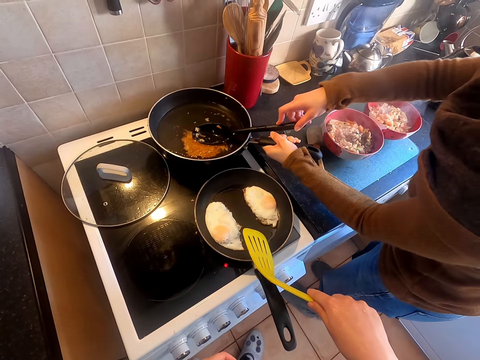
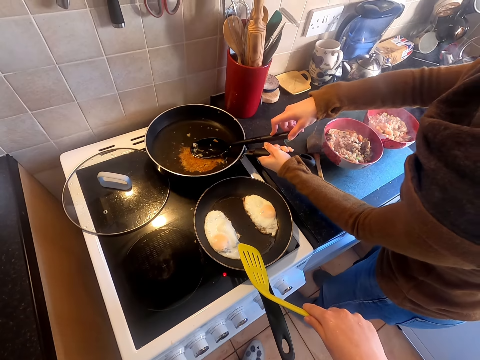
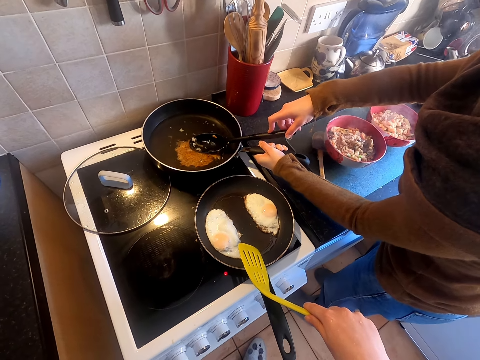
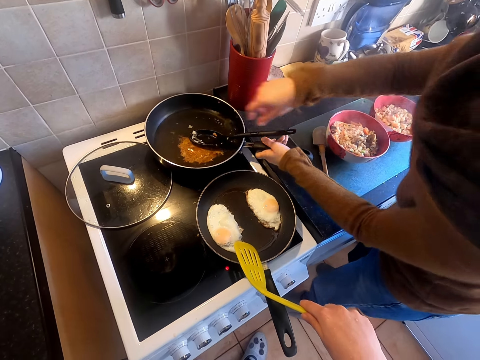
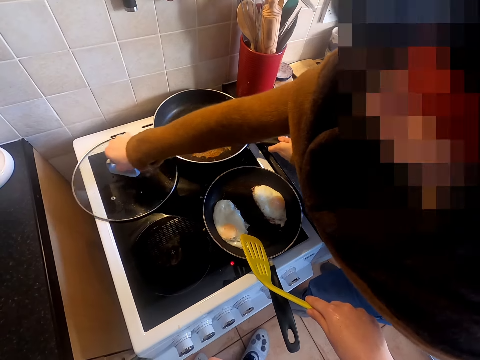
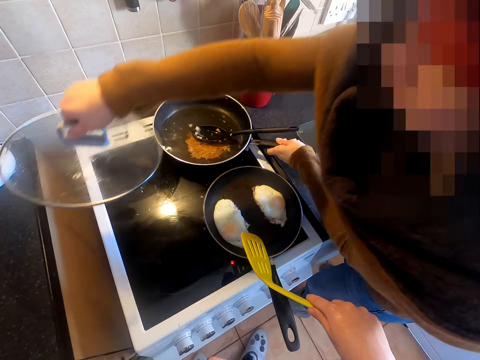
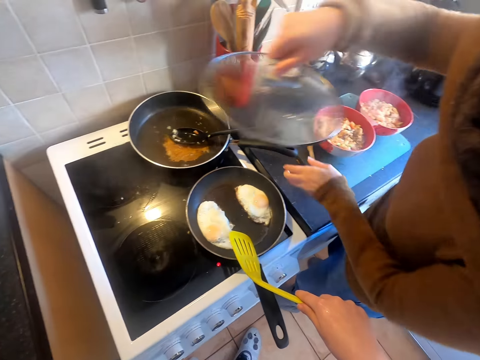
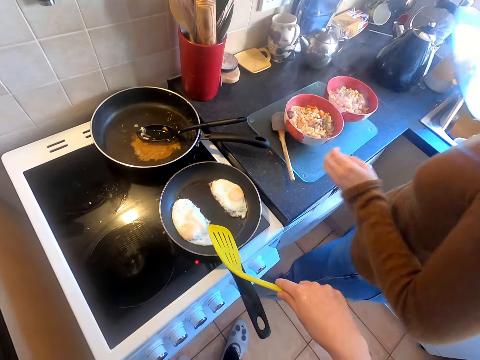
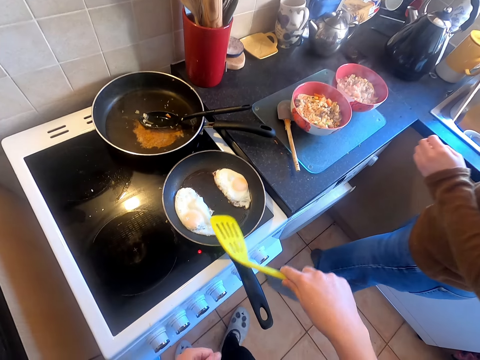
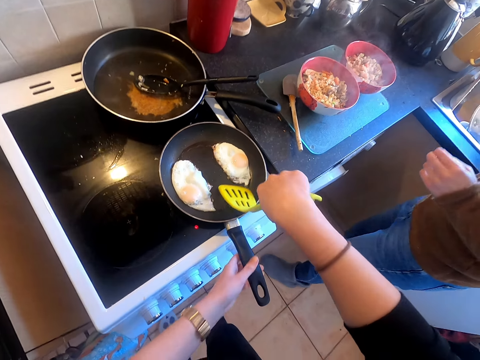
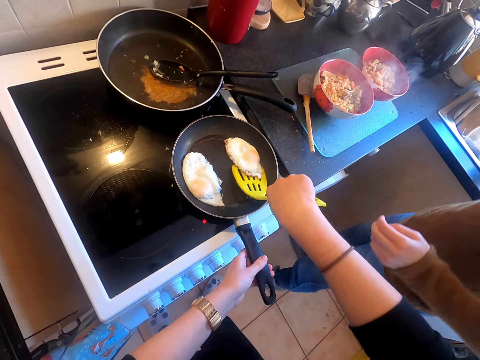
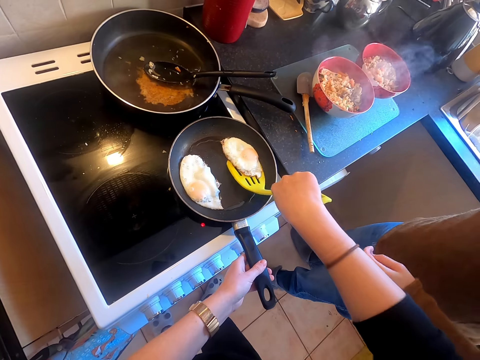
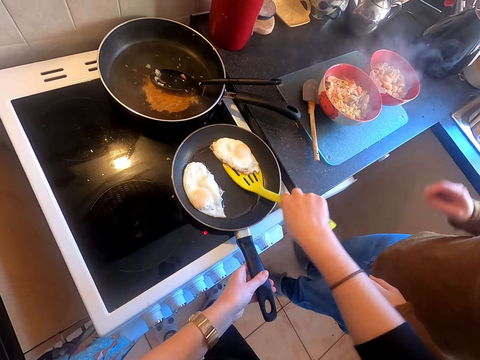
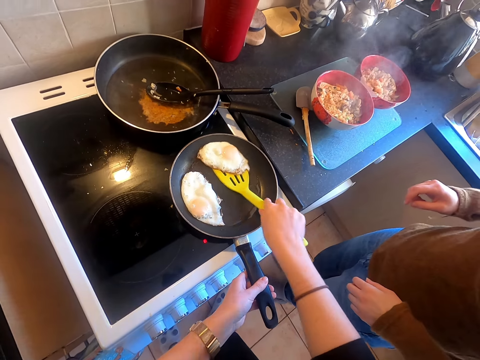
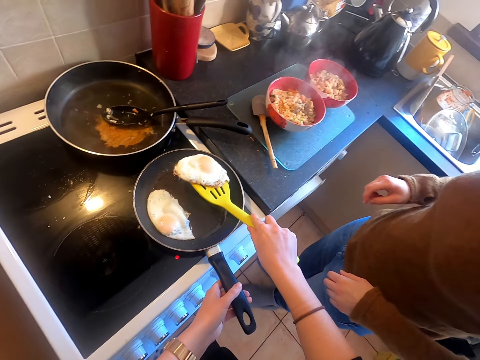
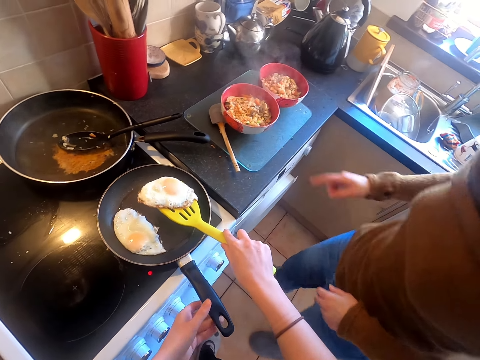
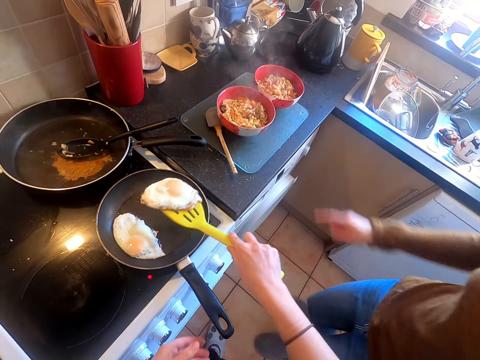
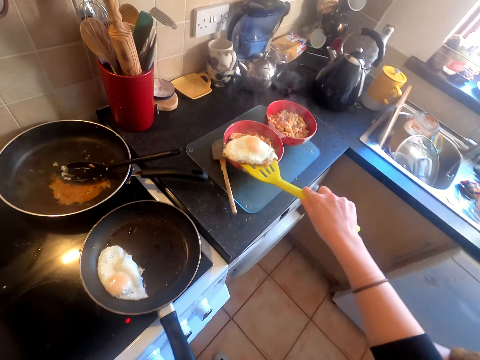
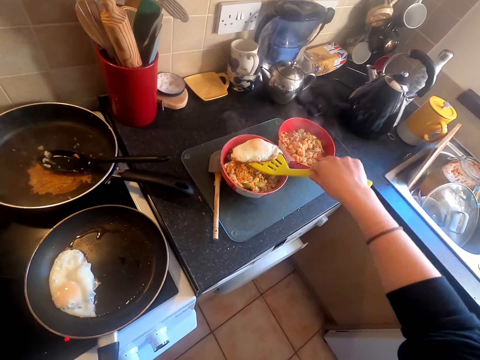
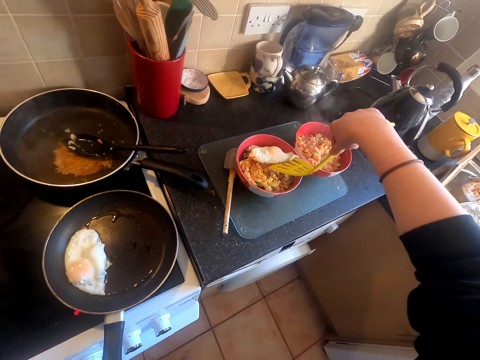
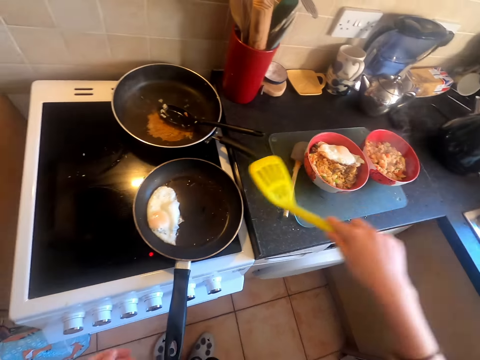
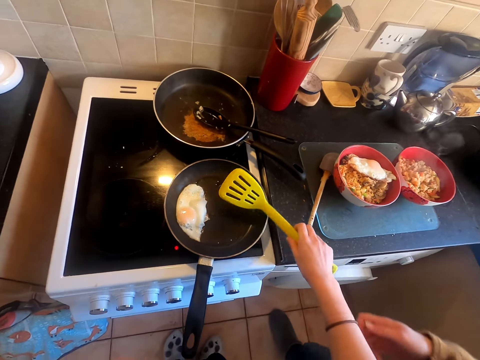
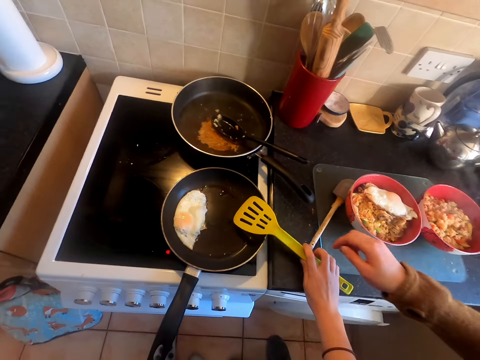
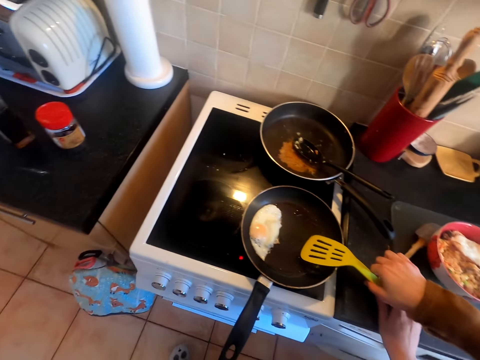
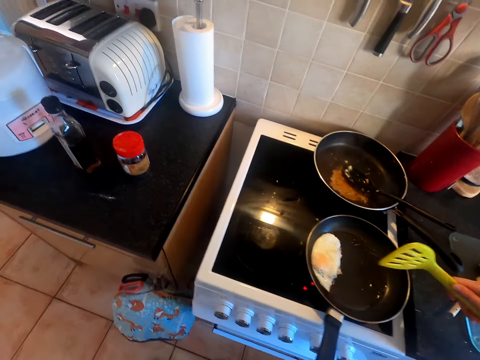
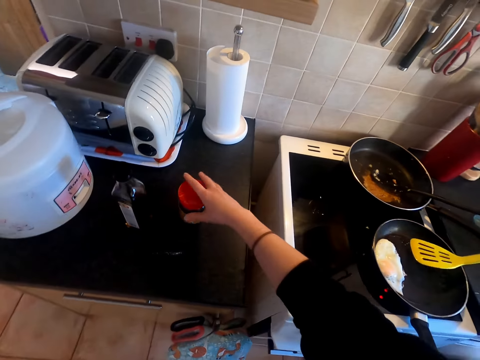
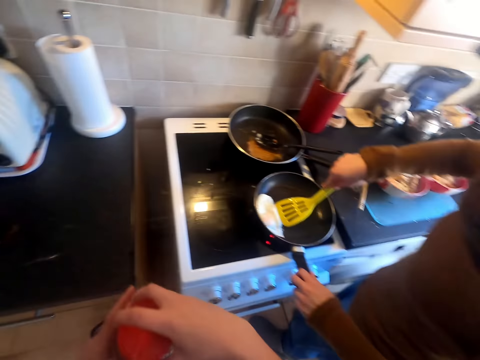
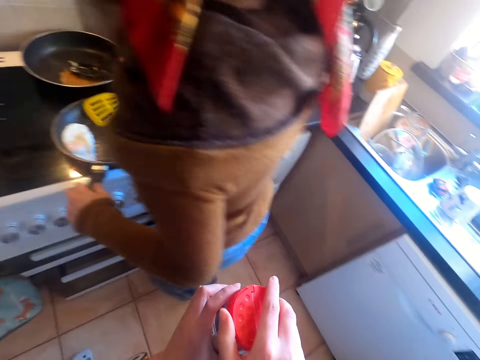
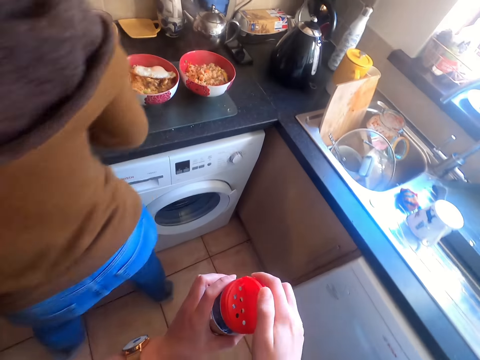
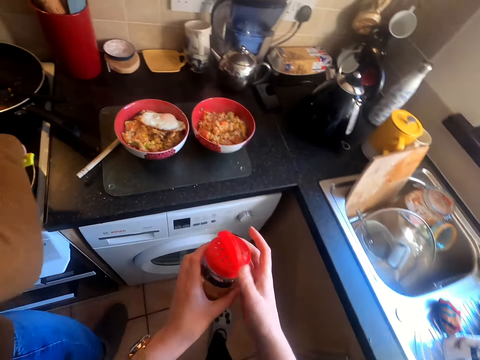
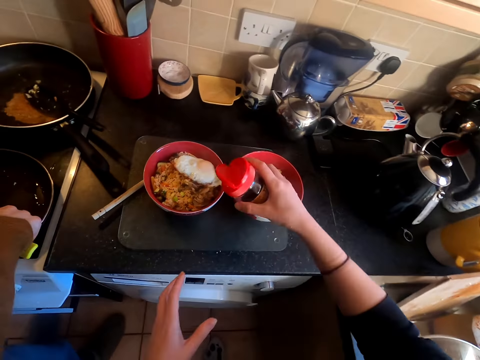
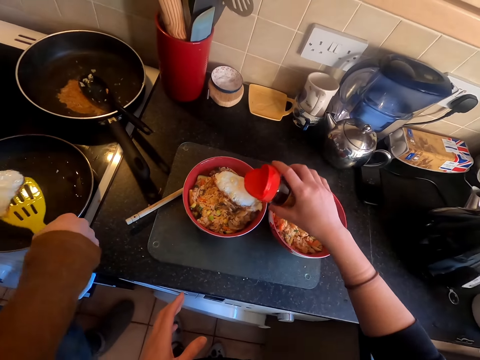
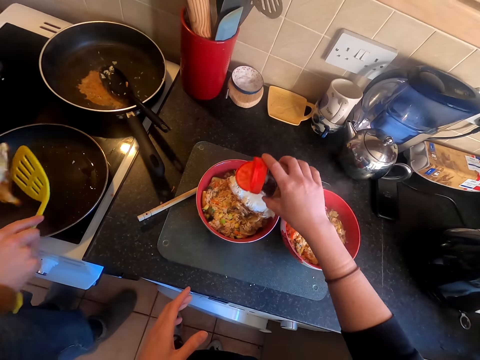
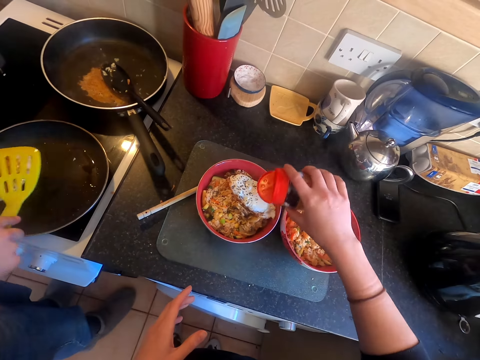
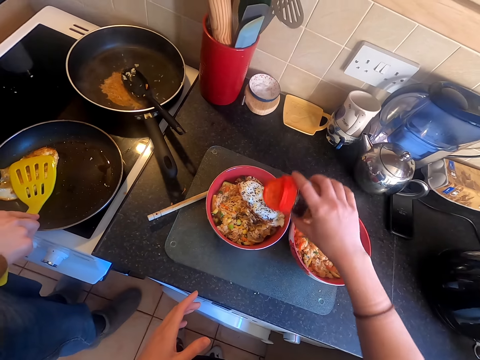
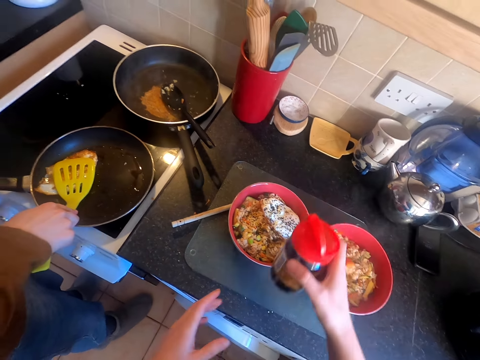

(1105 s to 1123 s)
A lady puts the pan on the gas. She takes the pan's cover from the gas. The camera wearer looks at the eggs. The lady puts the lid in the sink and puts the pan in the sink. The camera wearer picks up the egg with the spoon. They remove the food from the pan. The lady points with the finger. The camera wearer puts the egg on the plate or in the bowl. They pass the spoon to the lady. They pick up the container from the table. They step forward. They add something on the food. They pour something in the food. The lady turns the food with the spatula and moves the egg with the spoon.

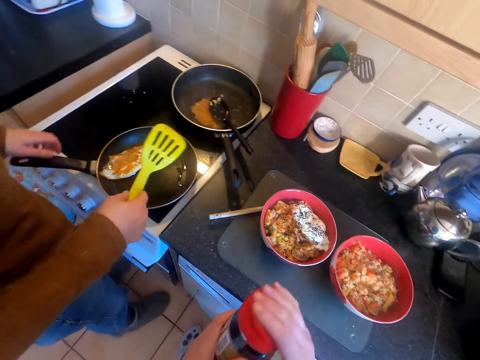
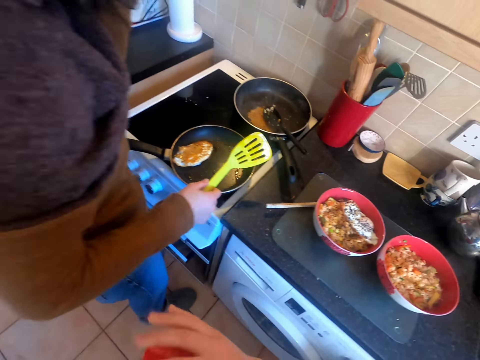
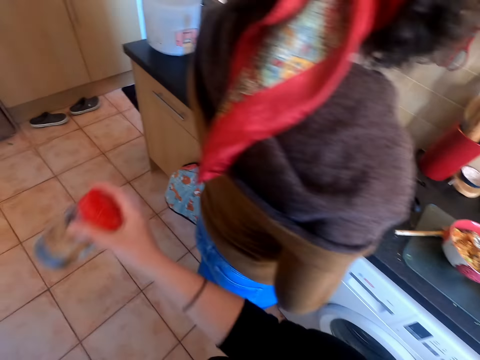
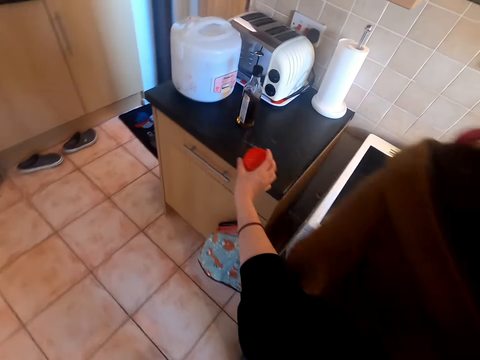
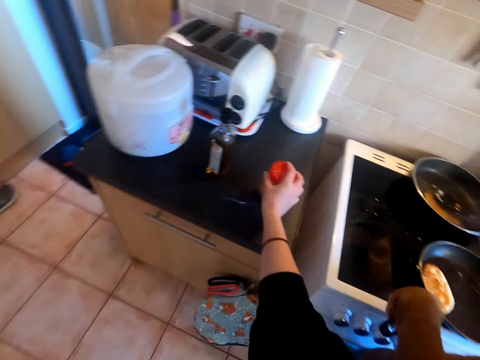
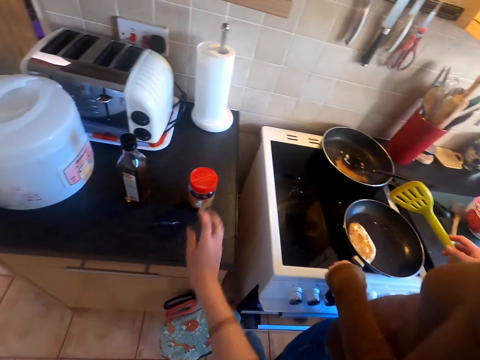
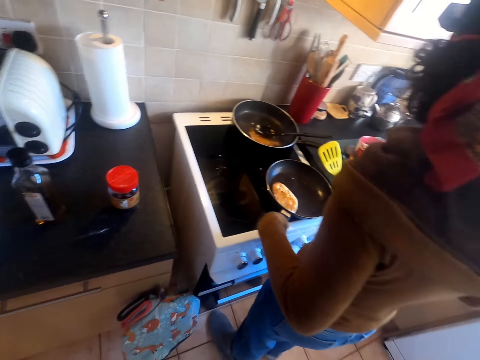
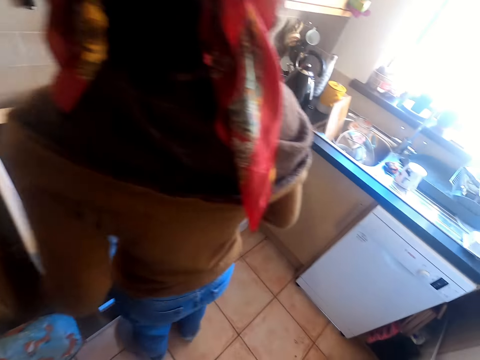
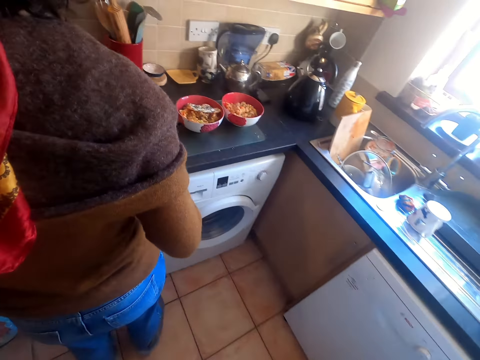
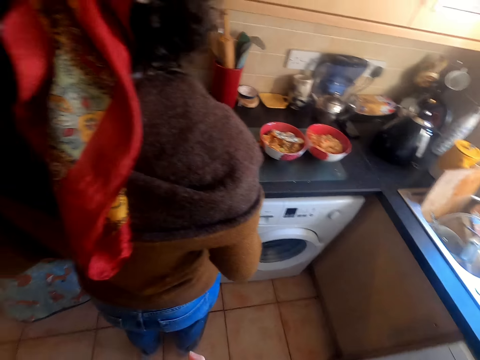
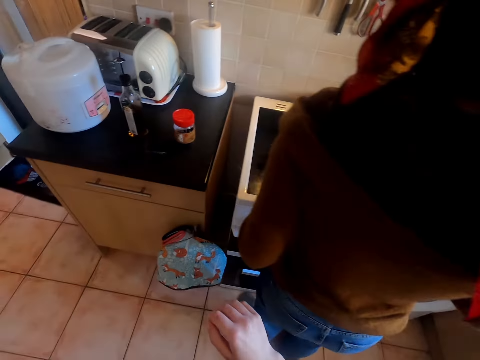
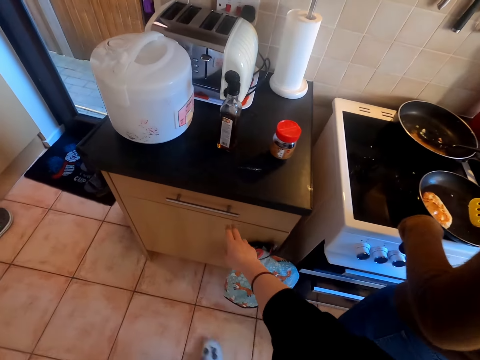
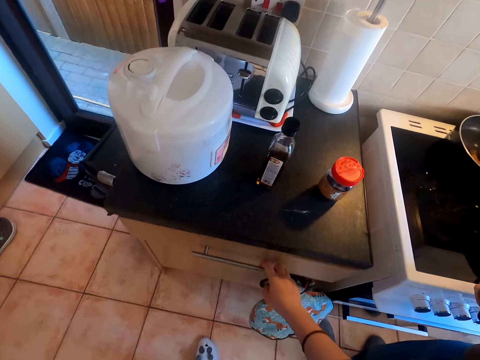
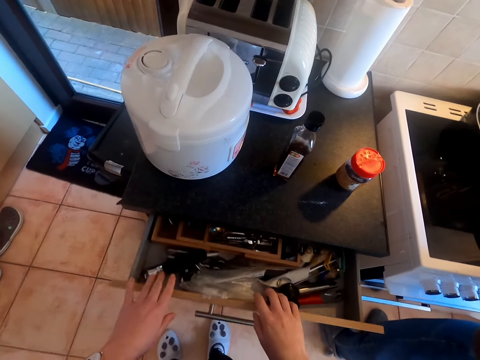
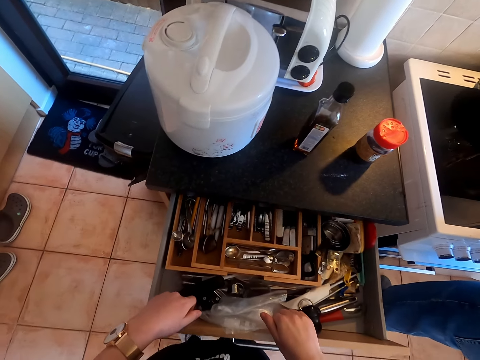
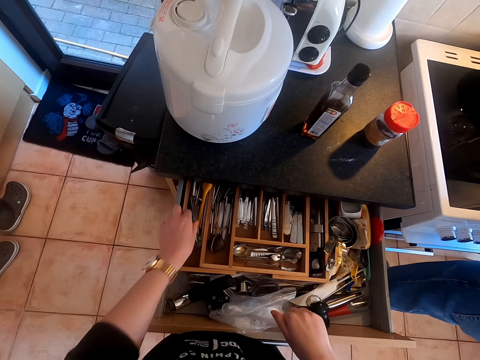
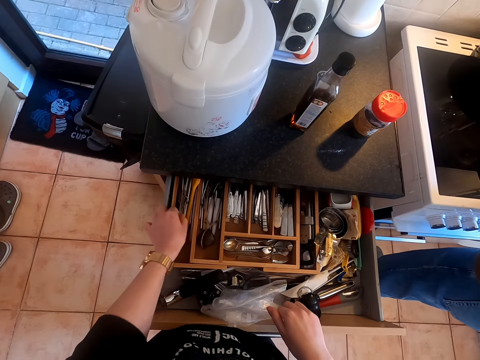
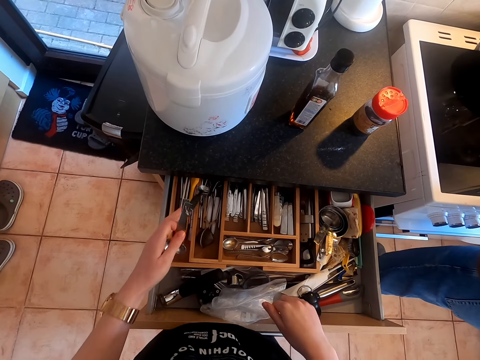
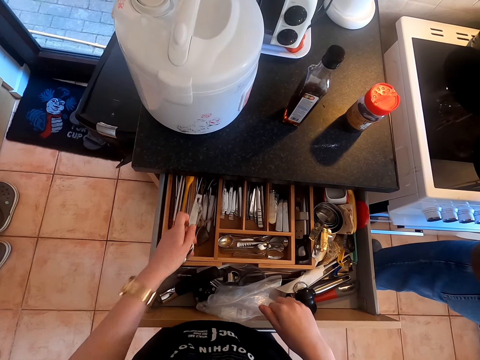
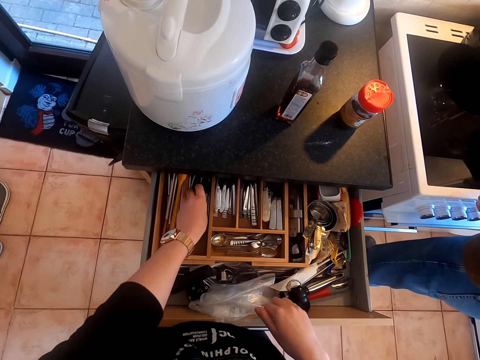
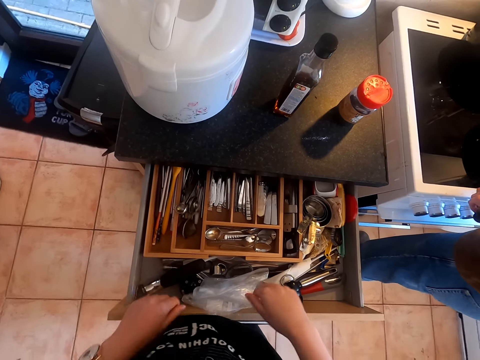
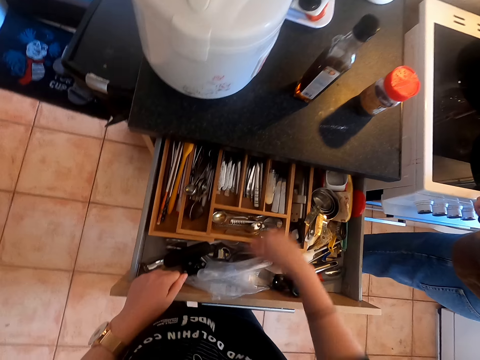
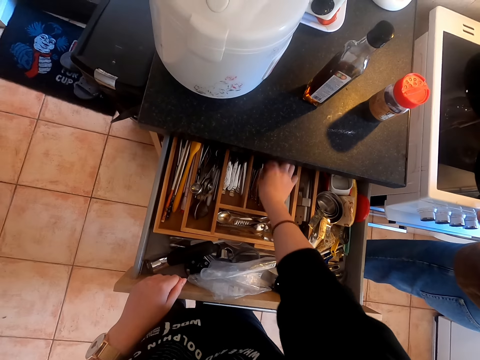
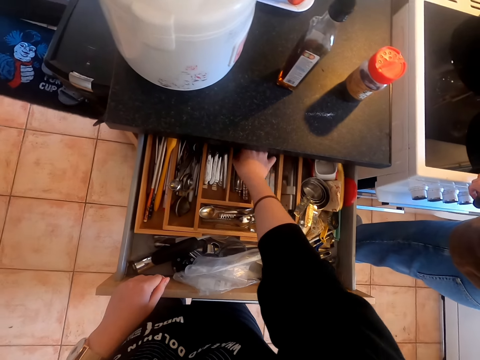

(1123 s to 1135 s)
The camera wearer passes the container to the left hand. They close the lid and step forward. They put the container down on the table. They look around. They open the drawer. They pick up the spoon on the drawer. They put the spoon in the drawer. They move the spoons.
